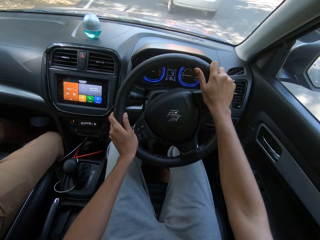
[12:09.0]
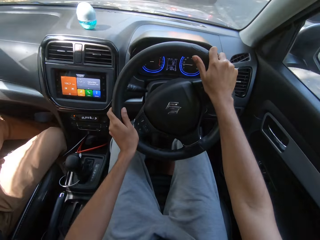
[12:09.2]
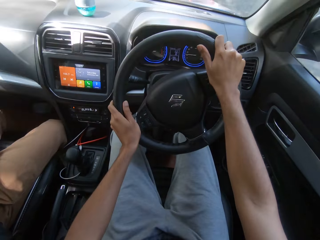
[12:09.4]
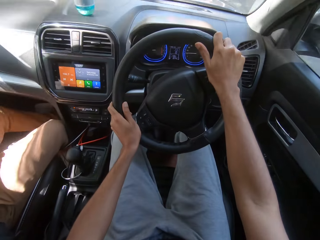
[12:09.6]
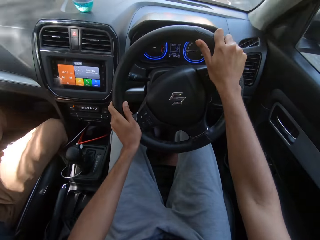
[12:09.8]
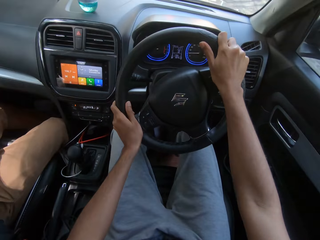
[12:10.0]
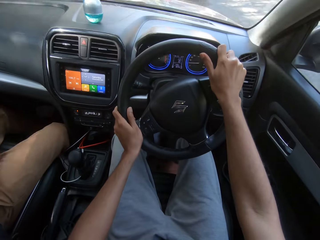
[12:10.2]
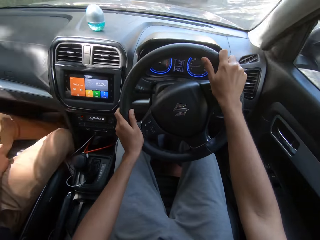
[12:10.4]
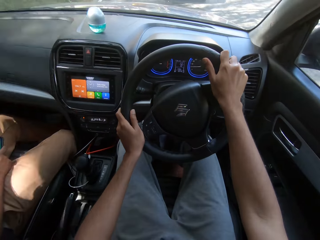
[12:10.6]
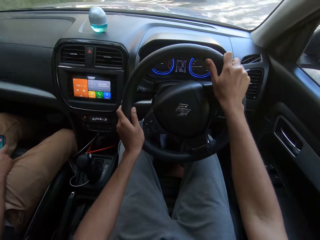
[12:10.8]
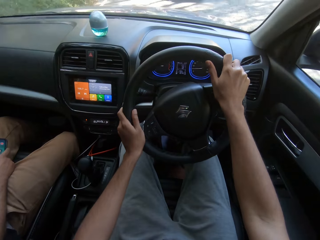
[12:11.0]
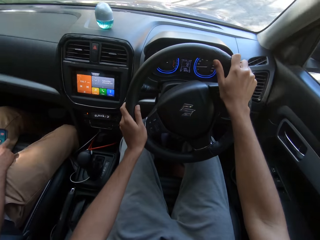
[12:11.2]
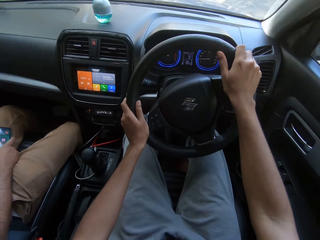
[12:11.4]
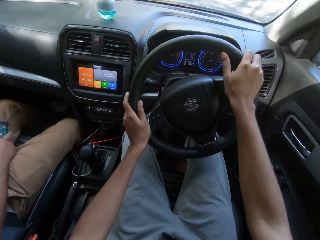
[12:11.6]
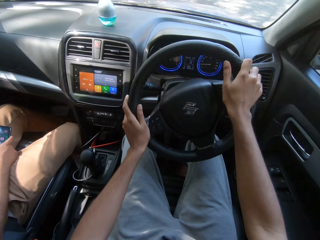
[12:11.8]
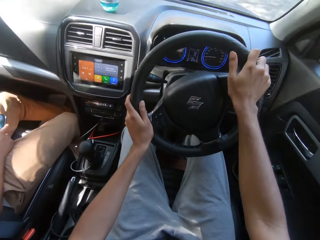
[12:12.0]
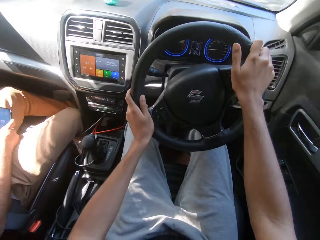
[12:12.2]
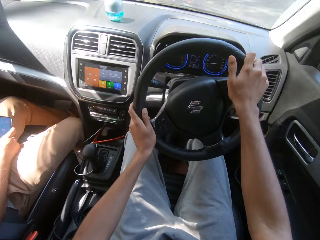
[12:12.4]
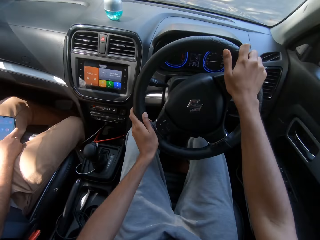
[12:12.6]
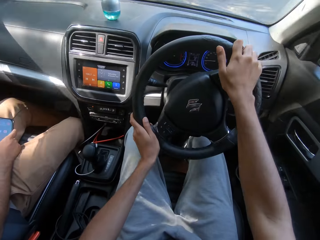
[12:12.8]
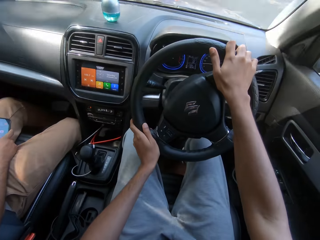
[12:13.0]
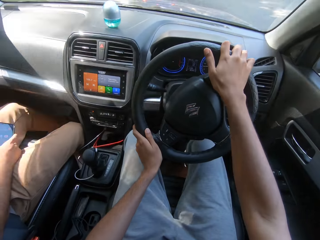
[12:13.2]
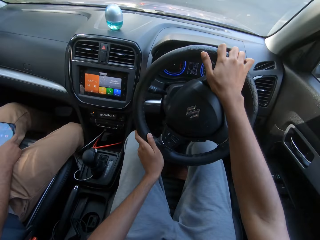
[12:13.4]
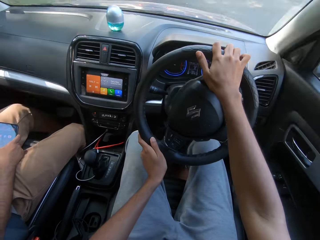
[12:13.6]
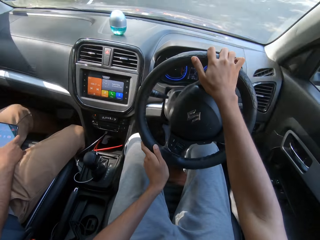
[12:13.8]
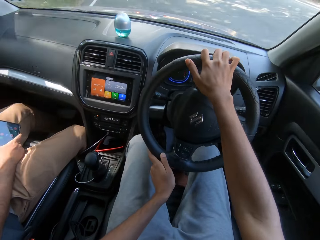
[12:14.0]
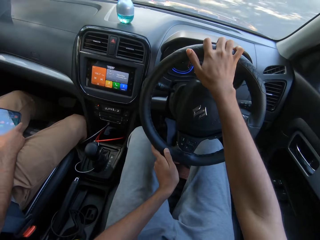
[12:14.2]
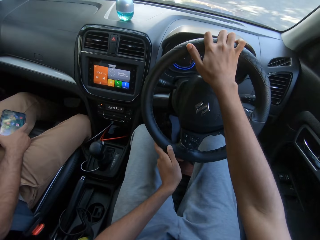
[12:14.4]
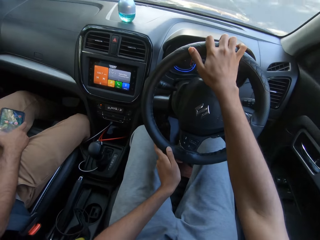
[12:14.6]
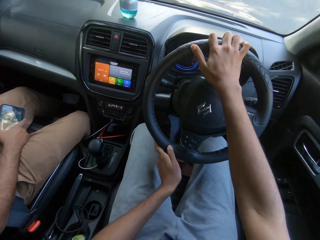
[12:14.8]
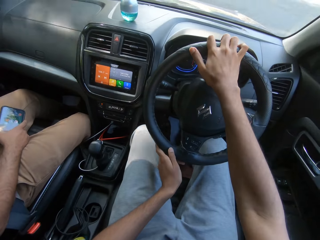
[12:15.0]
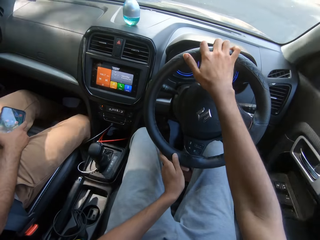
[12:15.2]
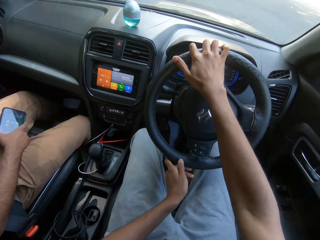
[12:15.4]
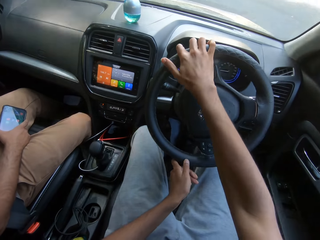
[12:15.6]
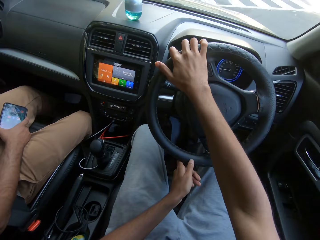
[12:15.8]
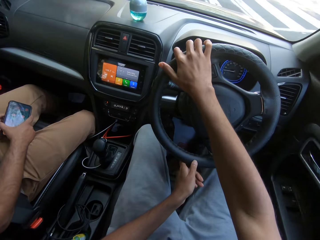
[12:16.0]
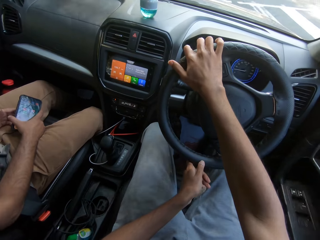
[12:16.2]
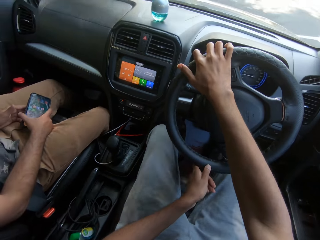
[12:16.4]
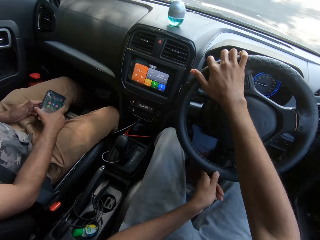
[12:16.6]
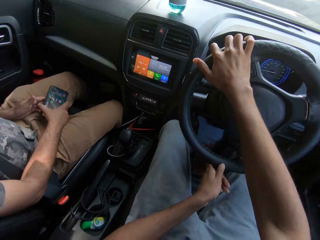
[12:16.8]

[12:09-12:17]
The man holds the phone in his right hand.

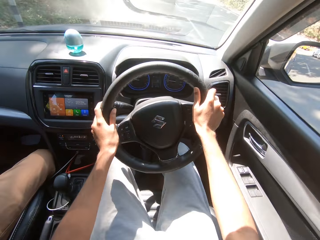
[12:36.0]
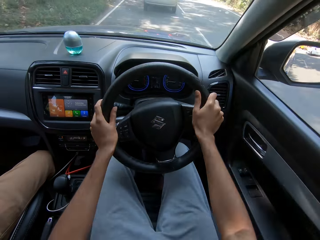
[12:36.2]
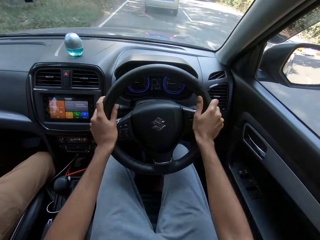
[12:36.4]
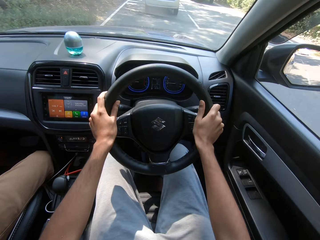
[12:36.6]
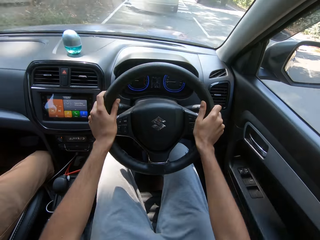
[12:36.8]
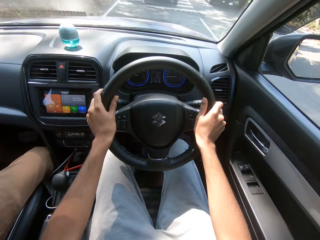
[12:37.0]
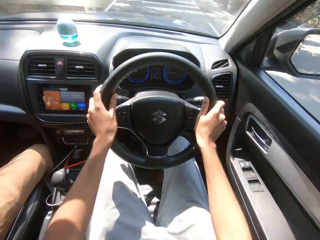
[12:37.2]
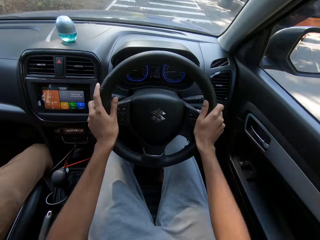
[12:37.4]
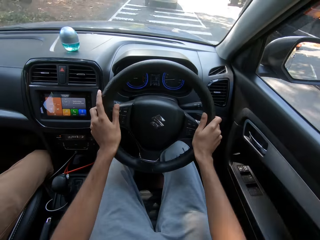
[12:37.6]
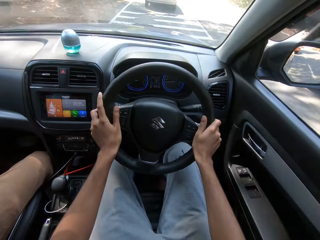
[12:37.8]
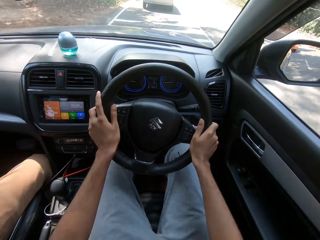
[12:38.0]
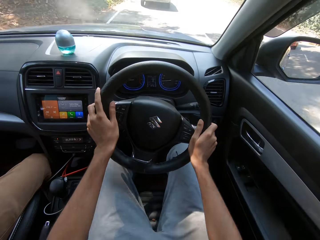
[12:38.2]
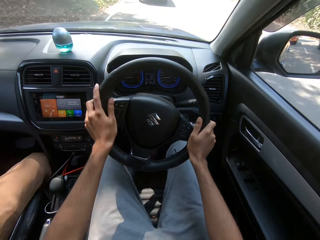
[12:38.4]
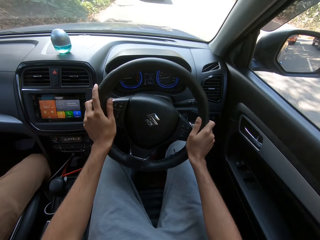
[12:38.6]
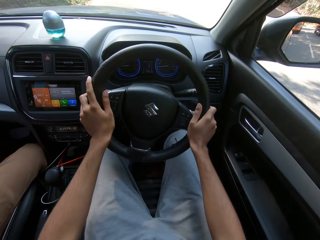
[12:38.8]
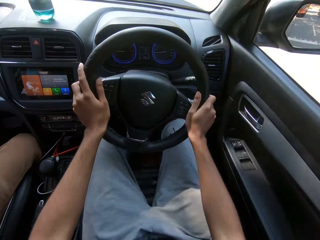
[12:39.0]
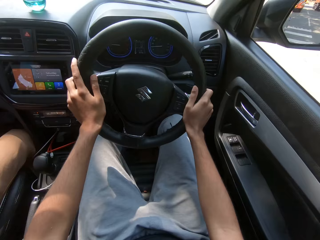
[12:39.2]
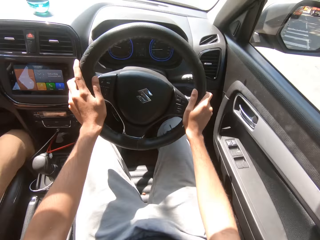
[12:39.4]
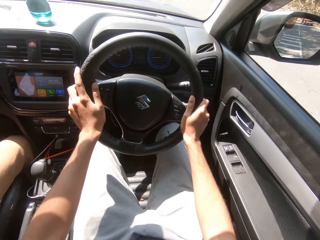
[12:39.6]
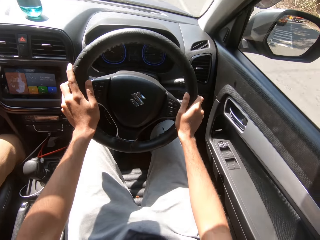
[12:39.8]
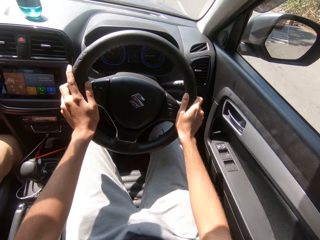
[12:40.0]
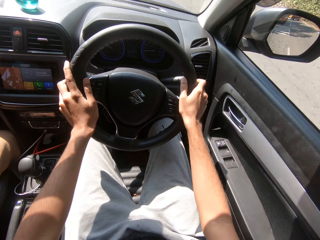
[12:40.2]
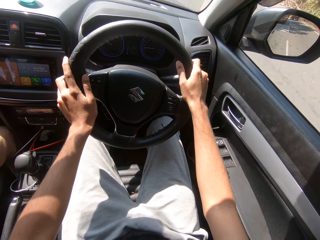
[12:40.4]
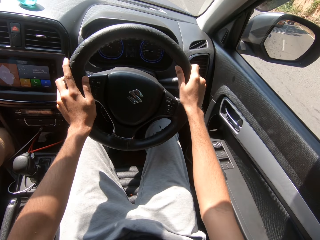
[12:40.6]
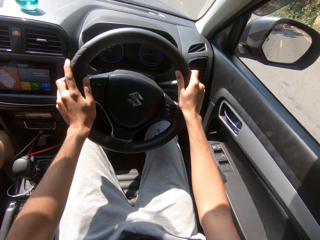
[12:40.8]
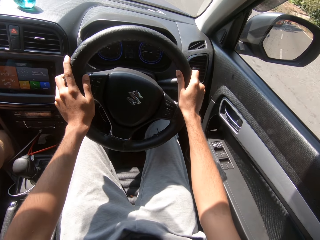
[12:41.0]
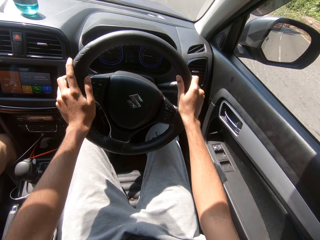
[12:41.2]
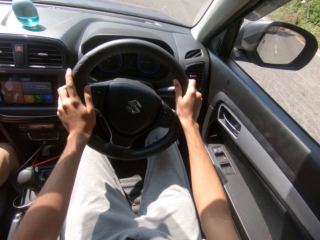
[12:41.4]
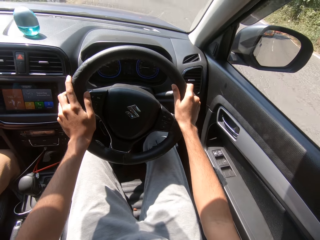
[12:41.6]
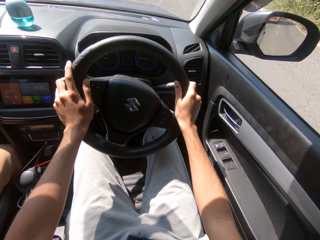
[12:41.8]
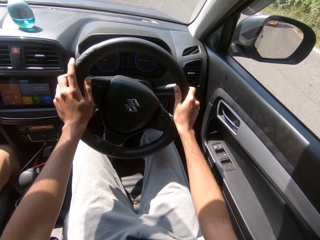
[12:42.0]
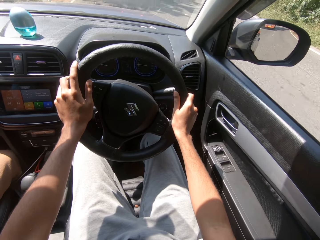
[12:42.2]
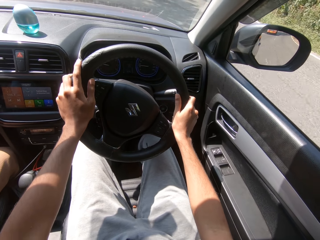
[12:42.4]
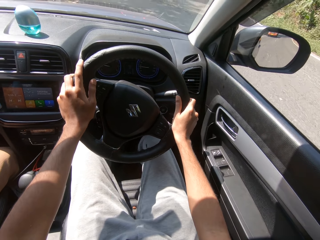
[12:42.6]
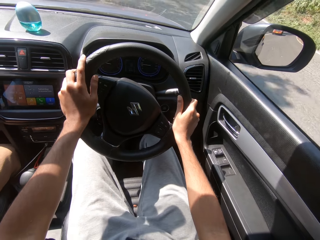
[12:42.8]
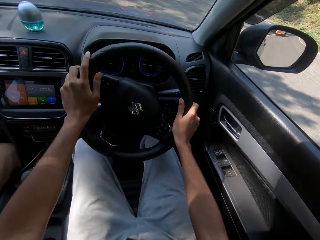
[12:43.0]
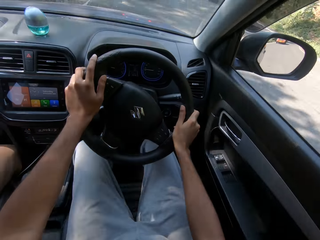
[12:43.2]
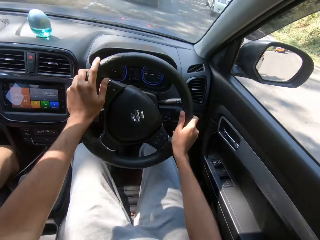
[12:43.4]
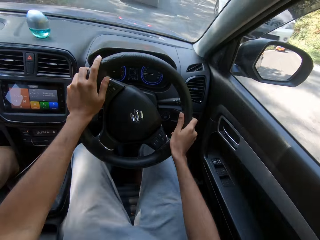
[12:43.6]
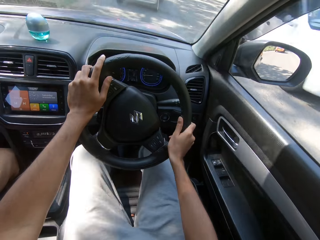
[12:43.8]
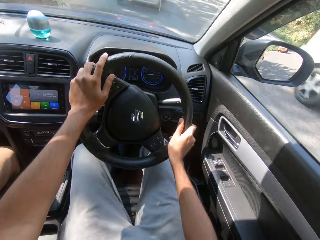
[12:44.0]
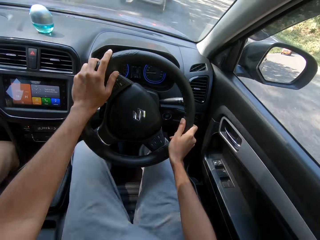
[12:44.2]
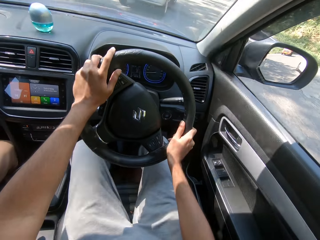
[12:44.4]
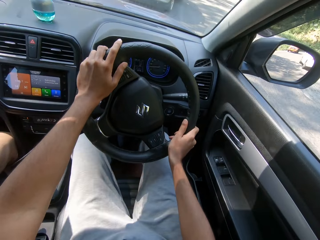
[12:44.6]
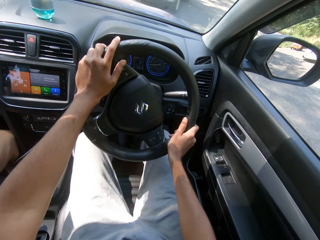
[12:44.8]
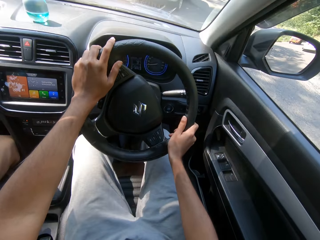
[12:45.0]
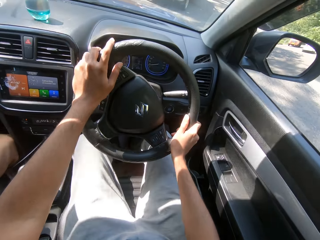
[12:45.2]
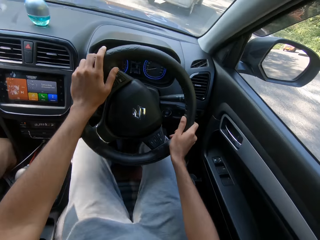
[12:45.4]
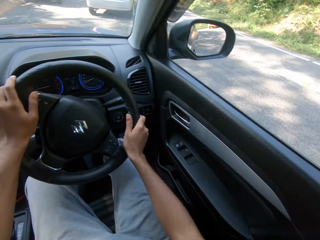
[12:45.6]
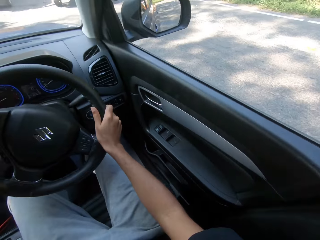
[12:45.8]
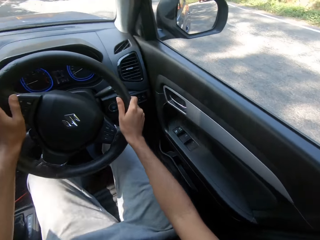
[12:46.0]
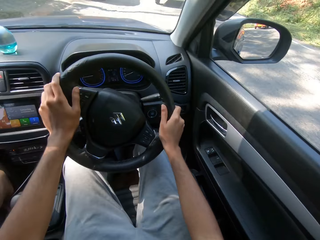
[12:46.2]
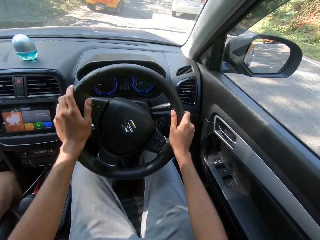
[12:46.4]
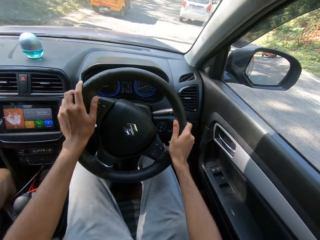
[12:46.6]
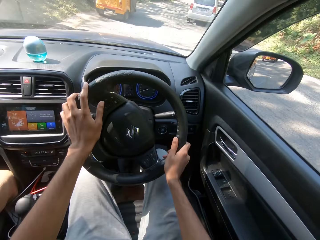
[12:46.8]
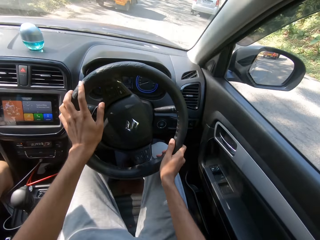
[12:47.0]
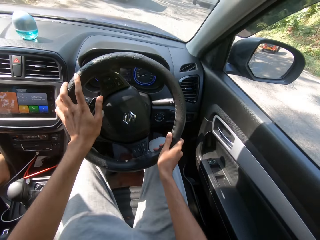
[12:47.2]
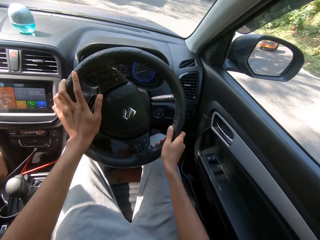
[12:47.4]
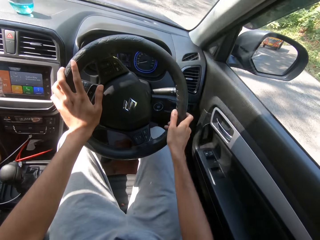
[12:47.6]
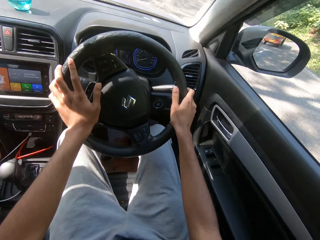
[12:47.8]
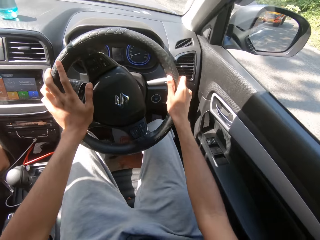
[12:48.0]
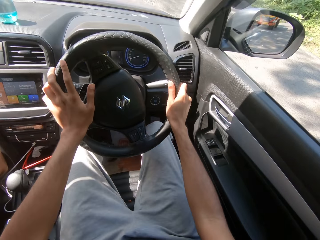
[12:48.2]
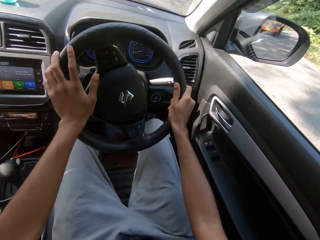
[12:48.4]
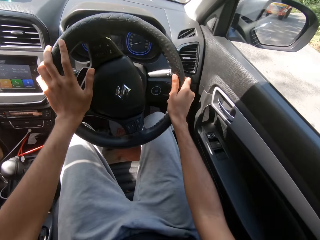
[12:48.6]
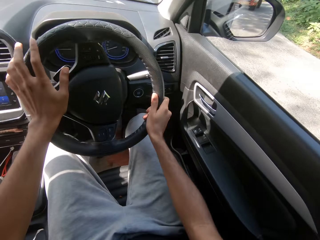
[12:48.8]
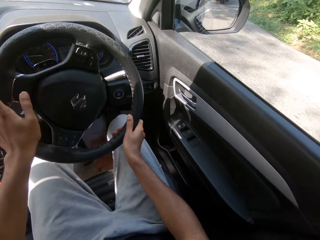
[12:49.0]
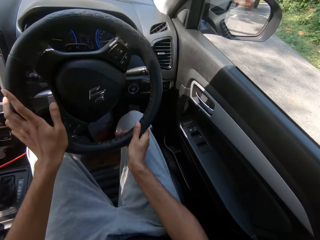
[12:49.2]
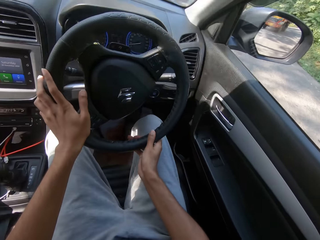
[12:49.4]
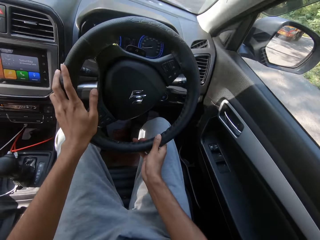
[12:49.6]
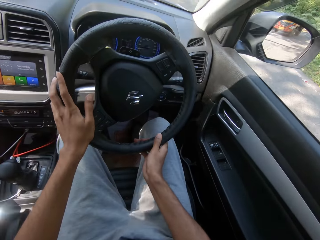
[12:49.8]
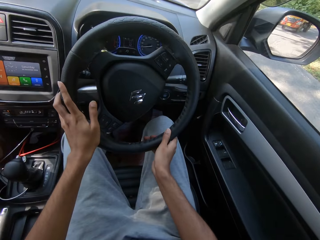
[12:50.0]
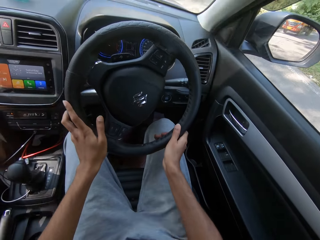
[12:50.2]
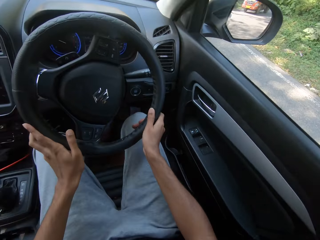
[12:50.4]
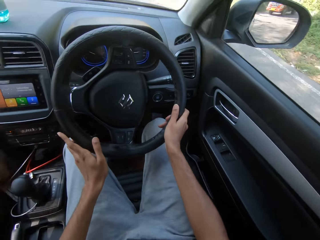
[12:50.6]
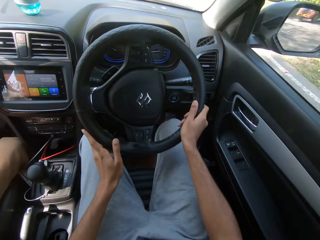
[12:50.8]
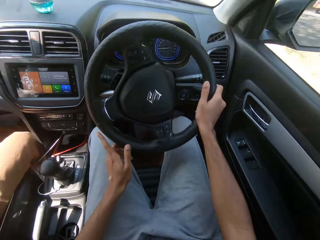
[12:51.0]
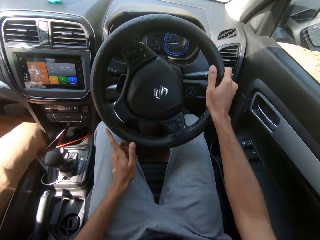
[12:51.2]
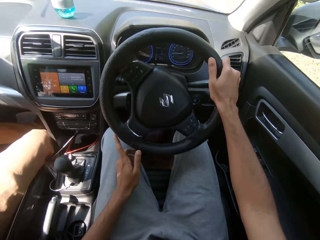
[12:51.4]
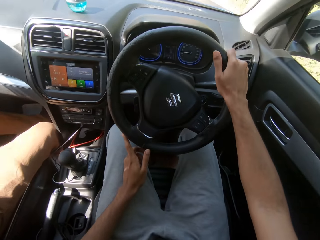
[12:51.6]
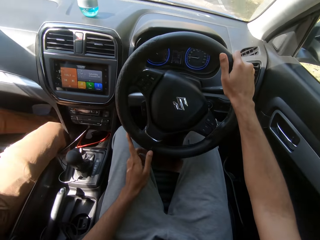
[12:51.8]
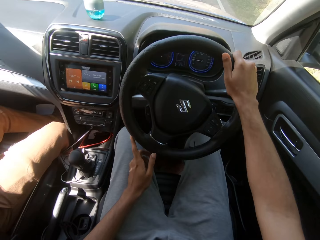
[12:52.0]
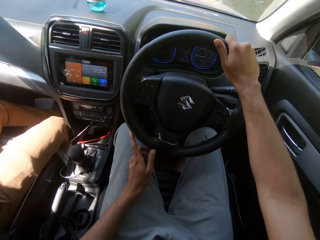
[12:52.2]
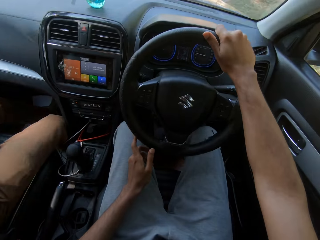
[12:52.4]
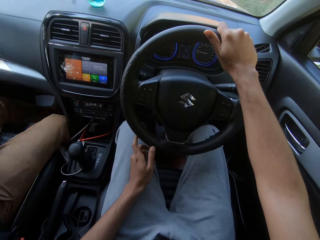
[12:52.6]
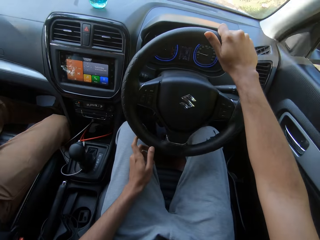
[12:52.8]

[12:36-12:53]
The camera wearer drives past a truck on the road. They drive past a white car on the road.
